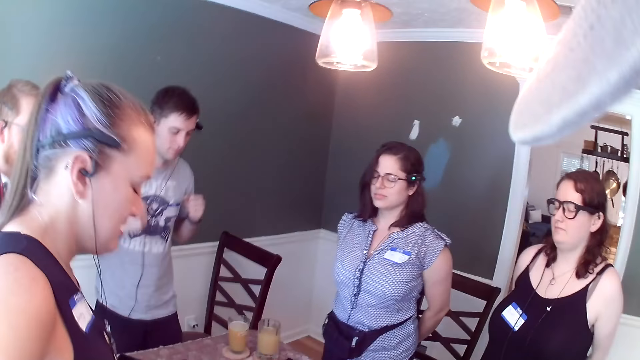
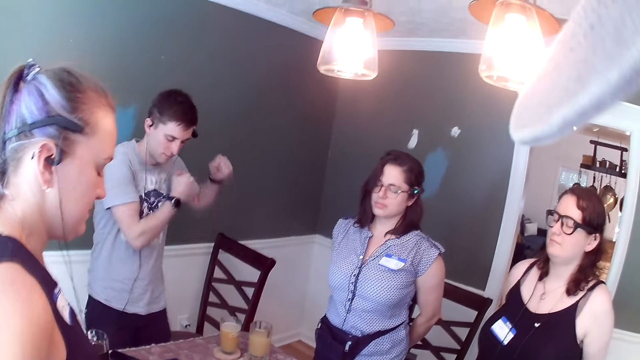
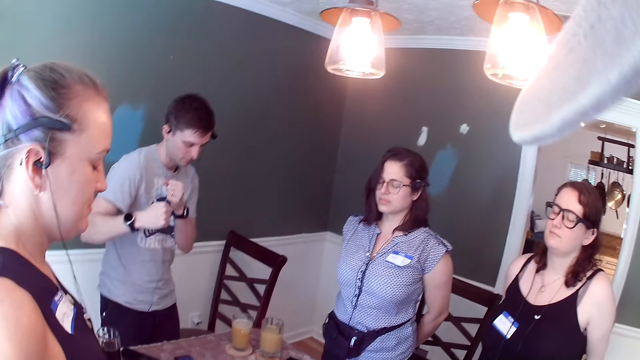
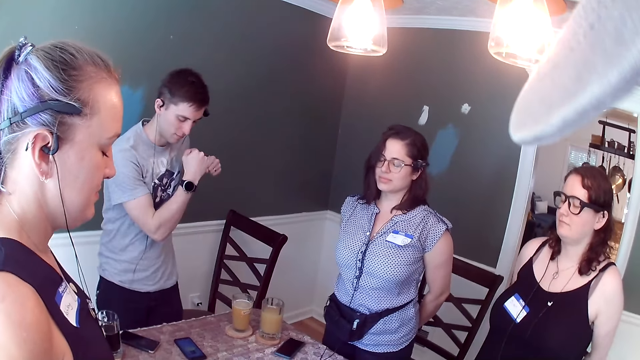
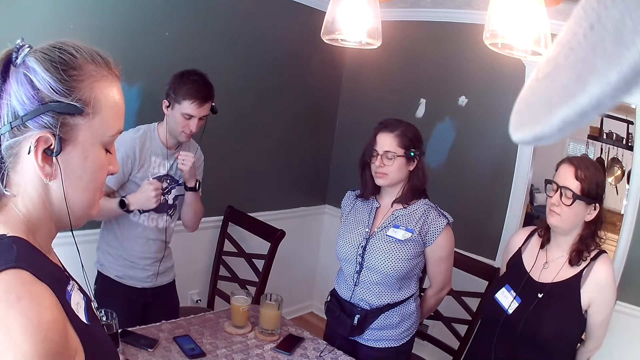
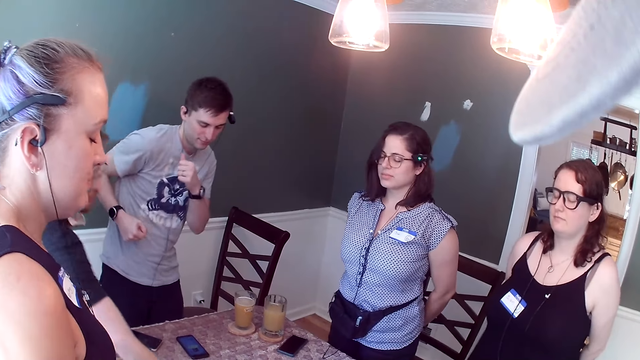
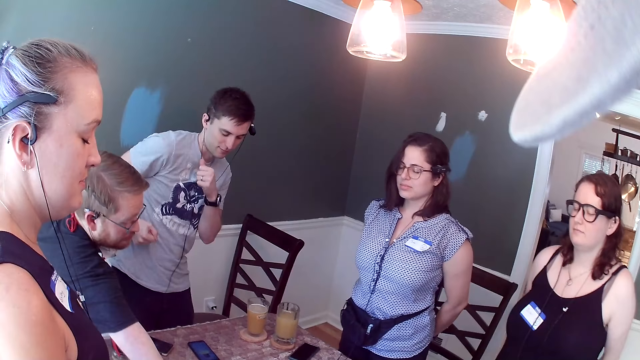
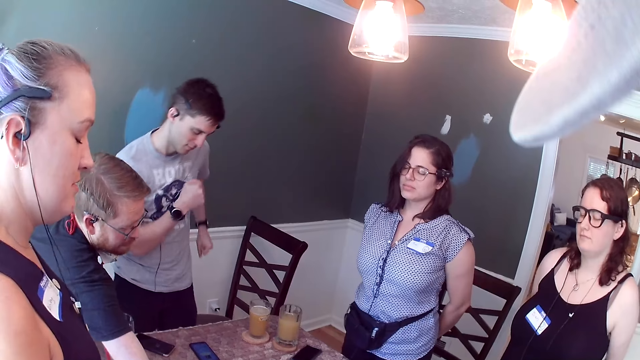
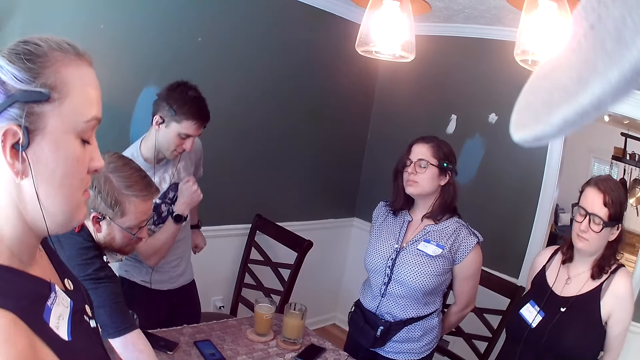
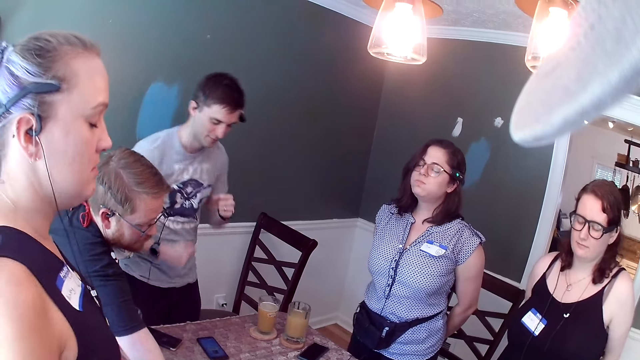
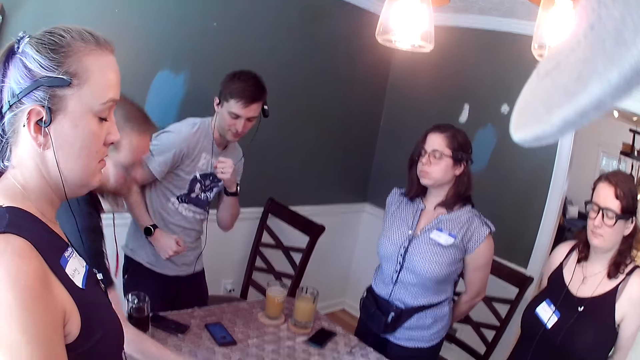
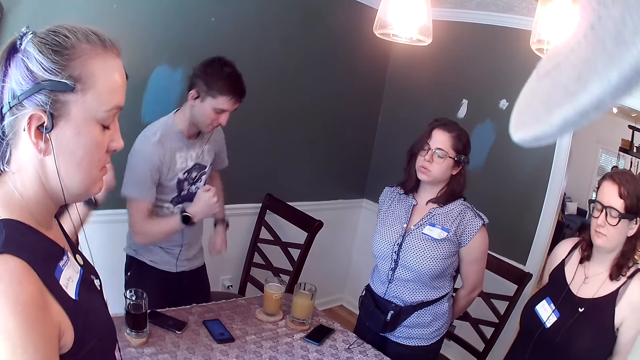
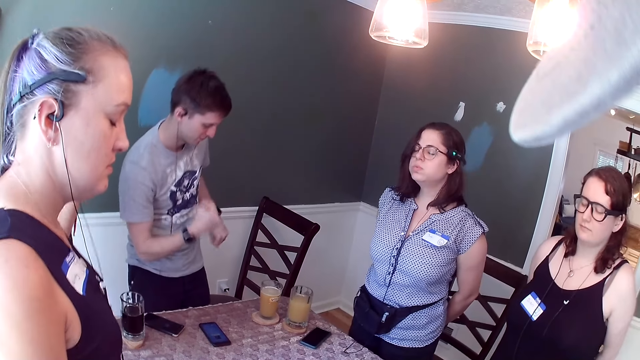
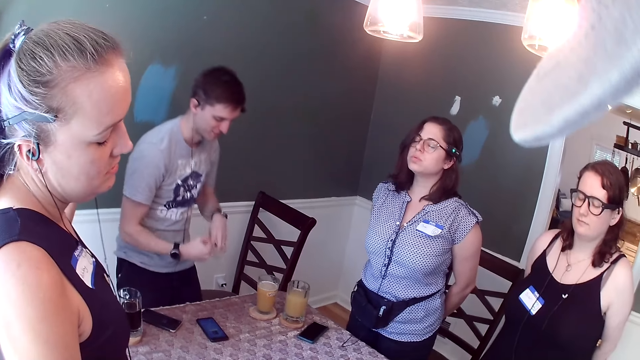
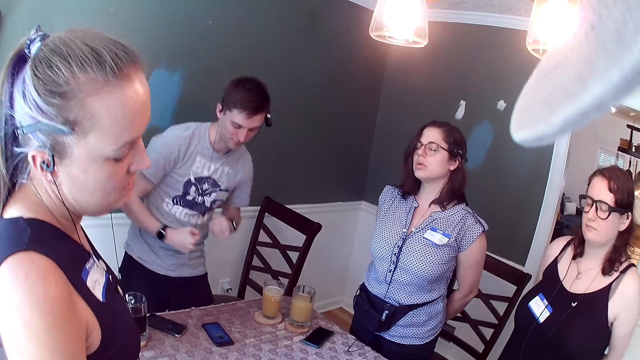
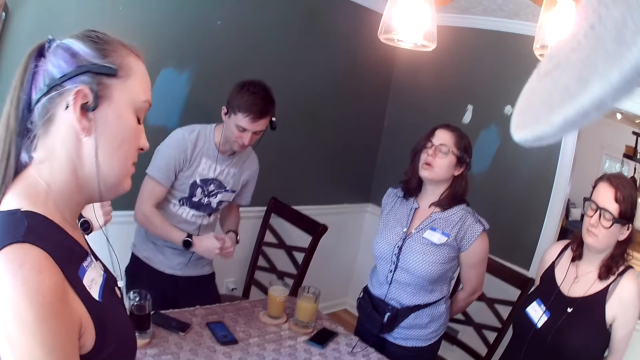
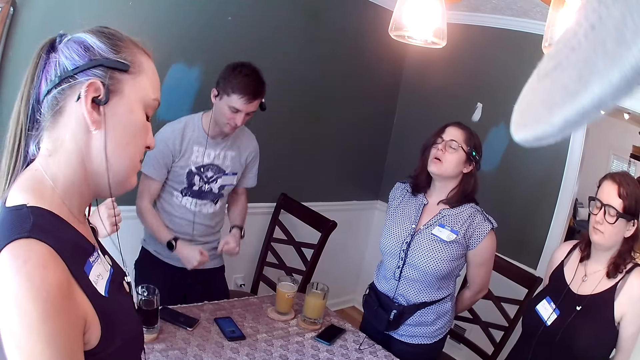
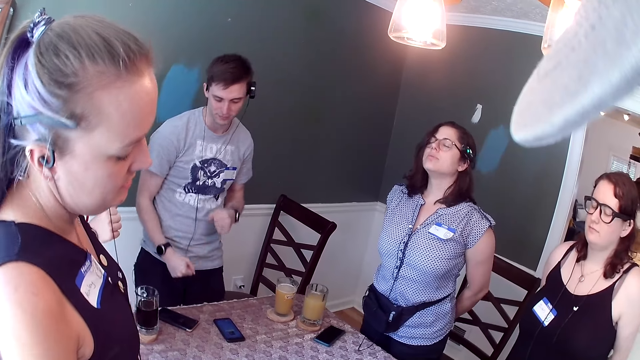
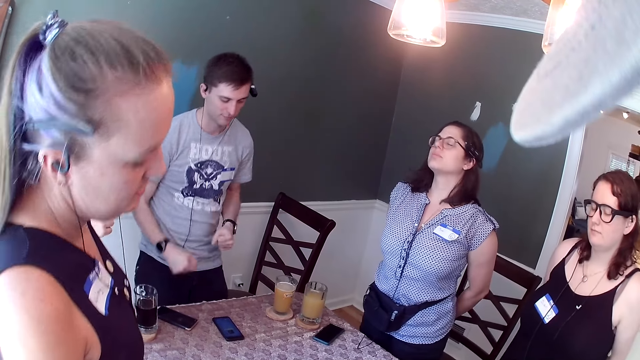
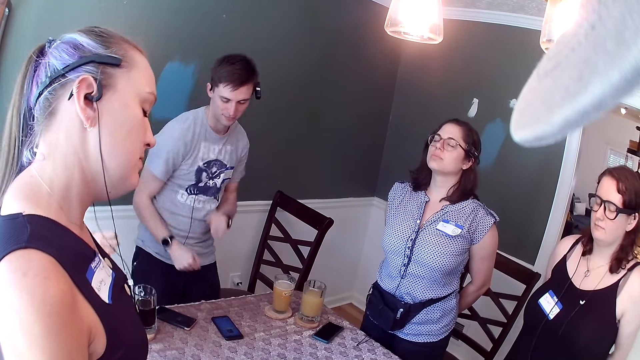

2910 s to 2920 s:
A man moves around. The man places his right hand on the dining table.

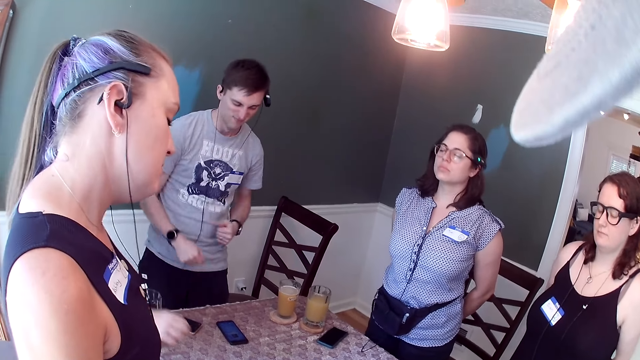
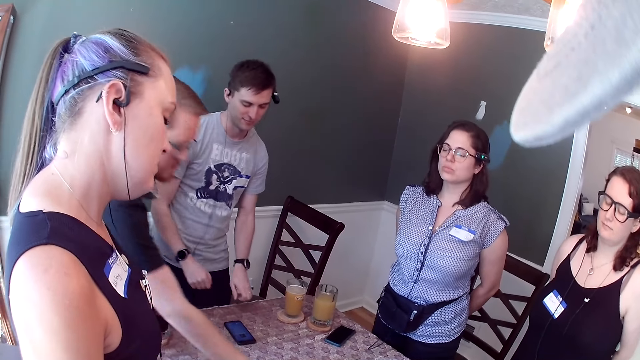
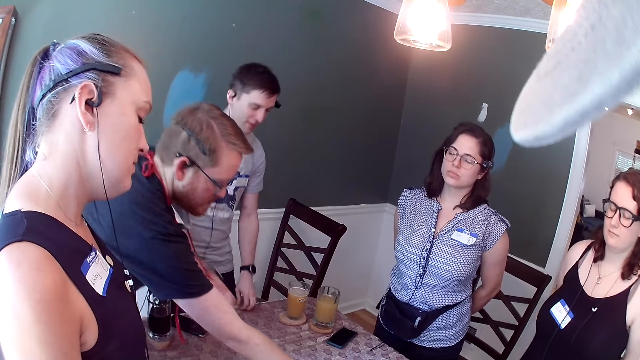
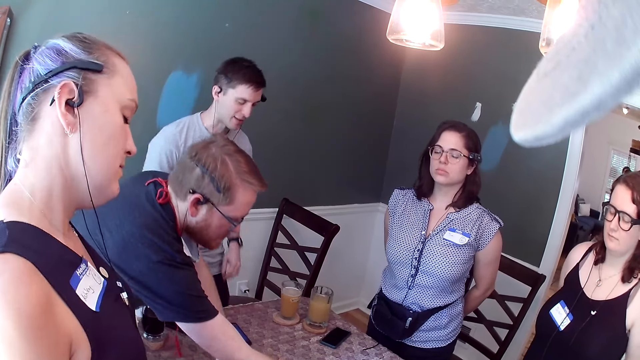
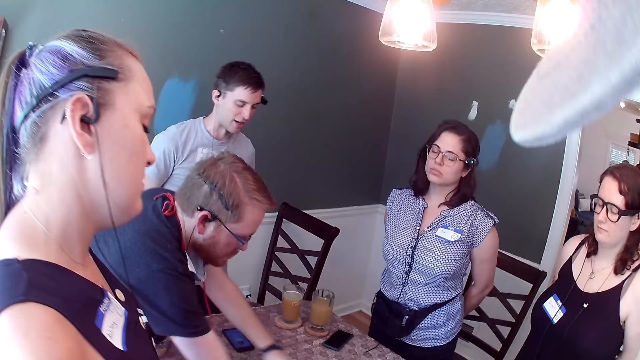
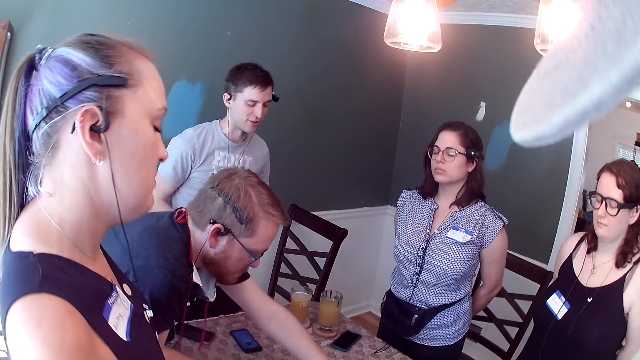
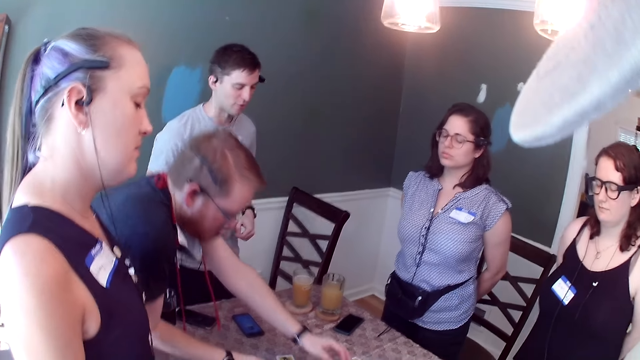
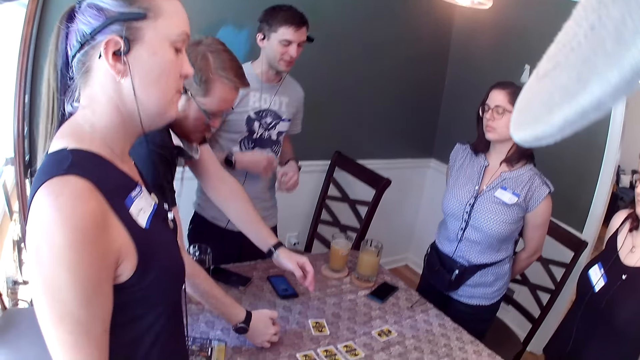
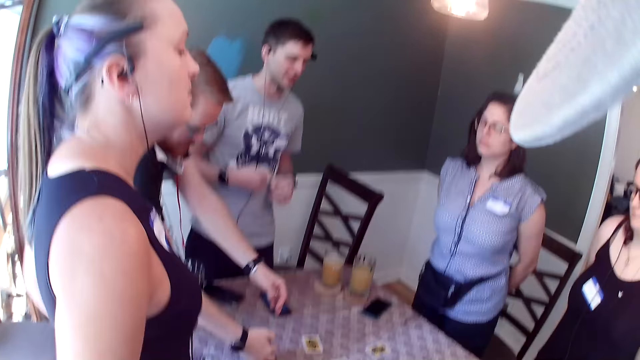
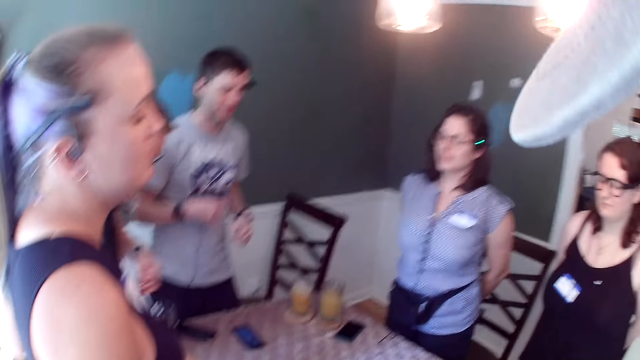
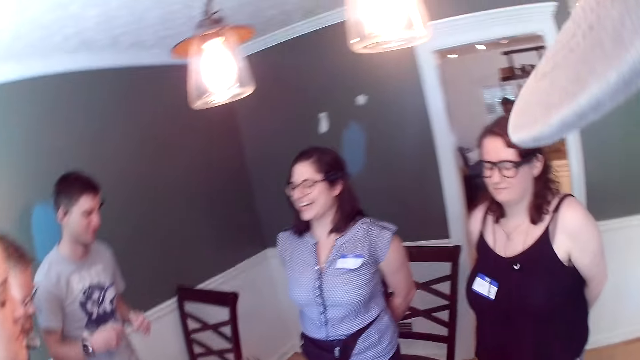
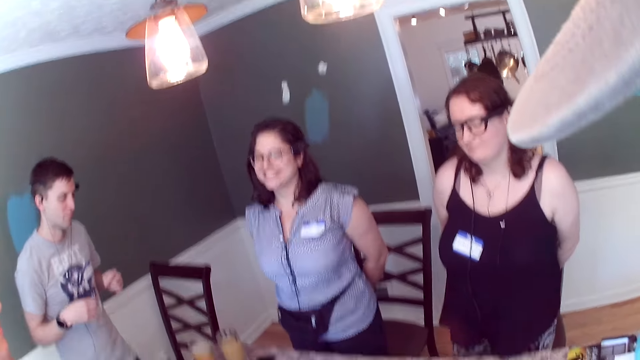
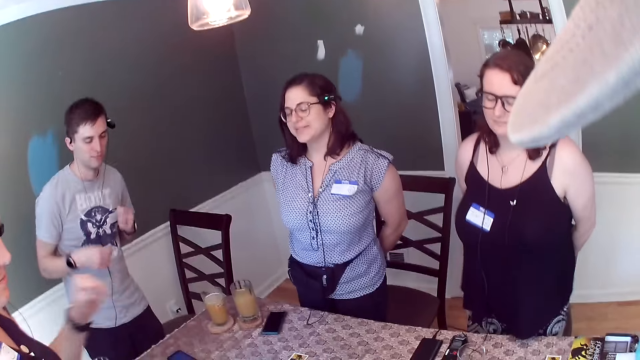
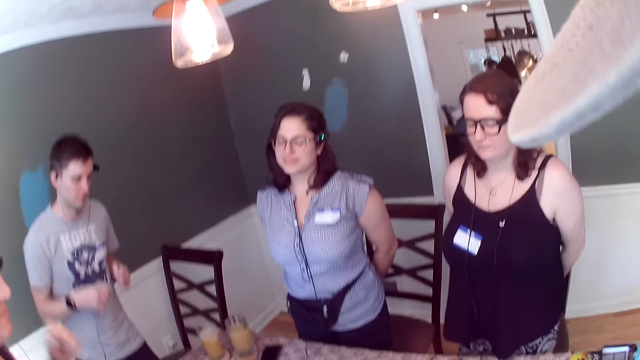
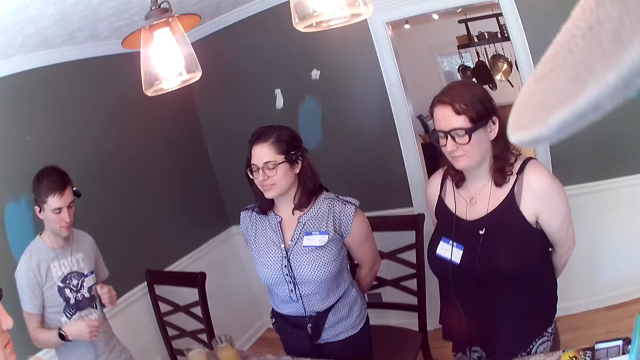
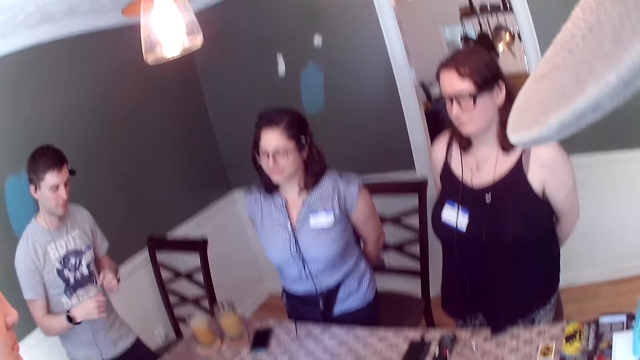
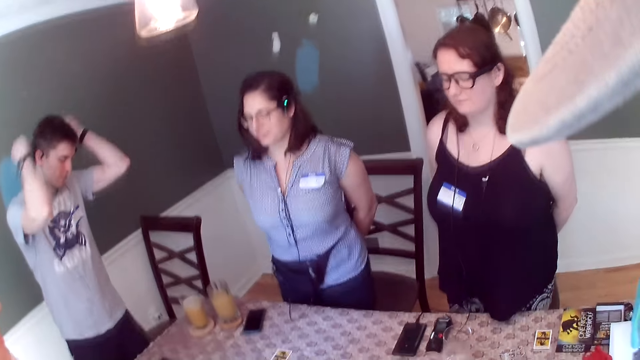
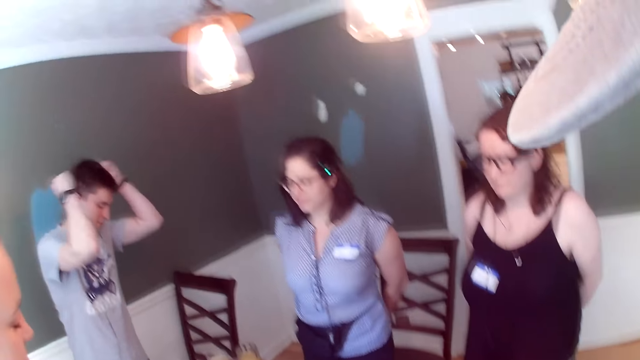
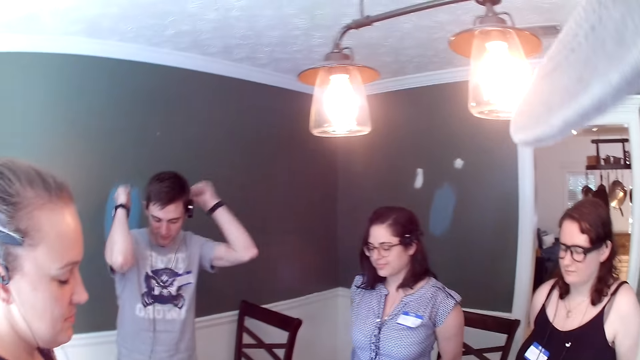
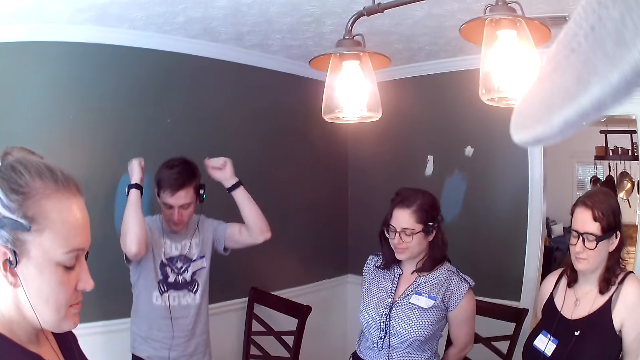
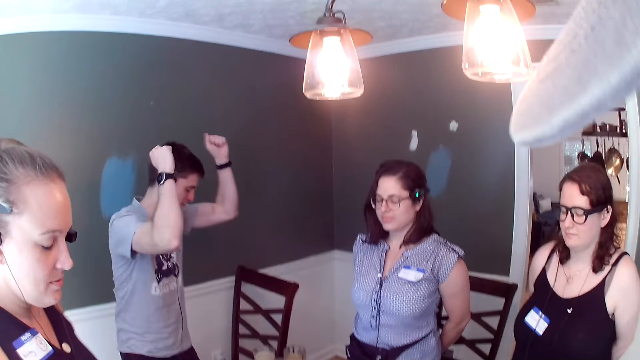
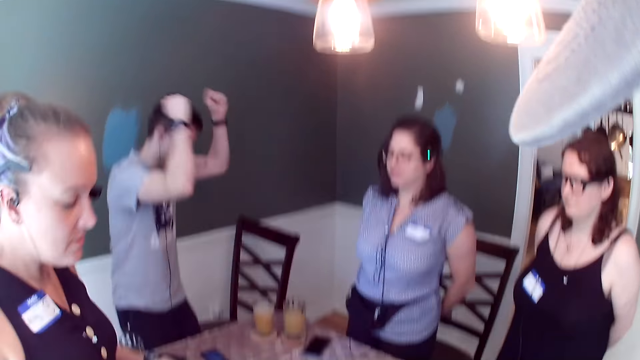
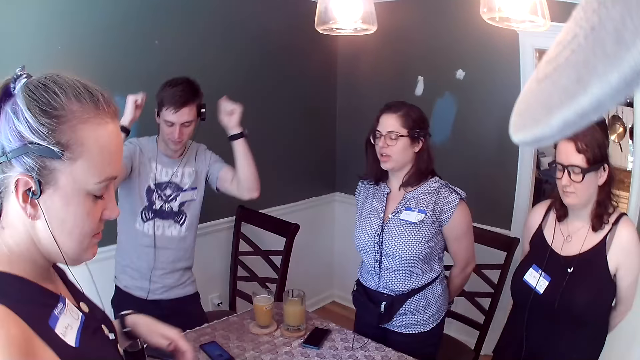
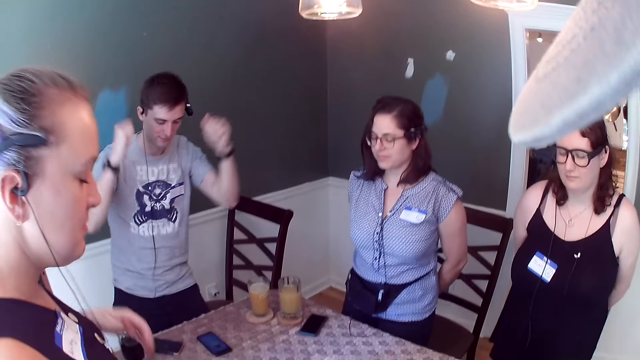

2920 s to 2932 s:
A man moves a game card across the dining table with both hands. The camera wearer and the squad are dancing.
